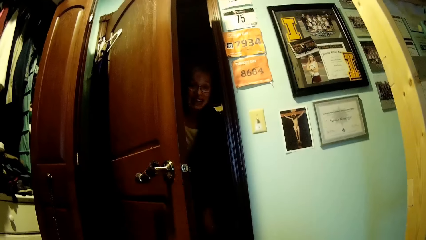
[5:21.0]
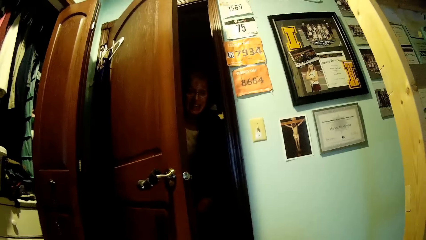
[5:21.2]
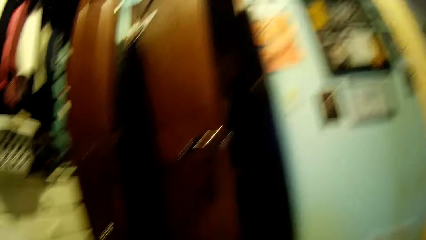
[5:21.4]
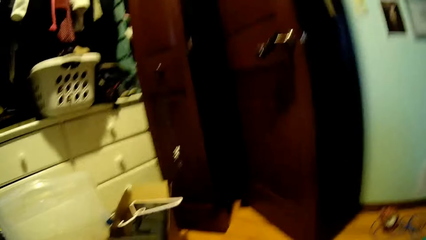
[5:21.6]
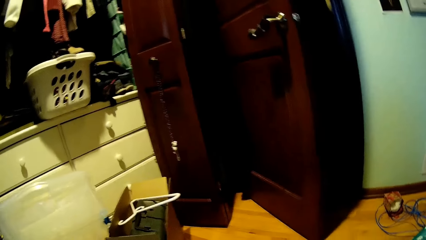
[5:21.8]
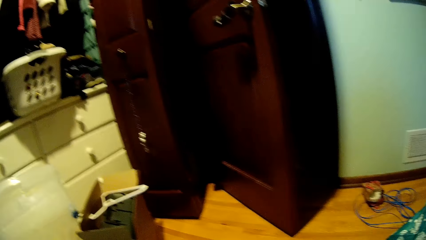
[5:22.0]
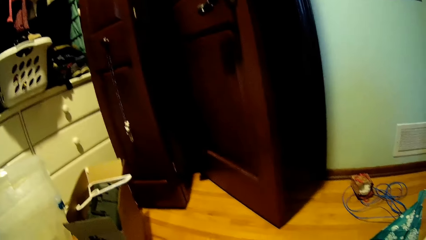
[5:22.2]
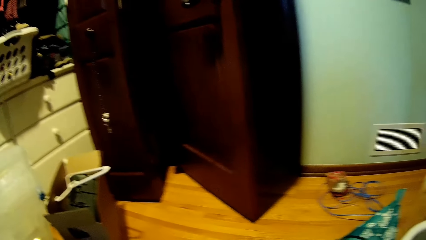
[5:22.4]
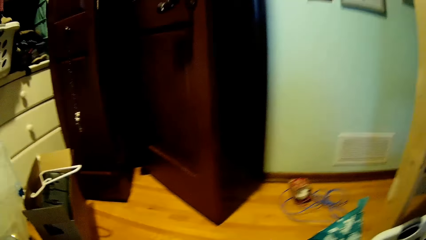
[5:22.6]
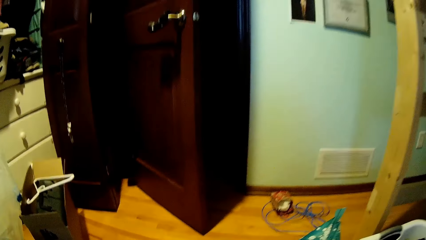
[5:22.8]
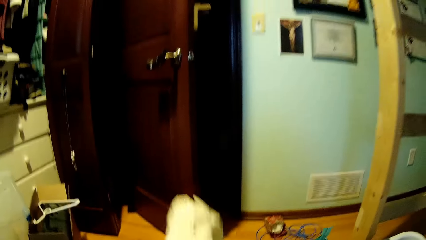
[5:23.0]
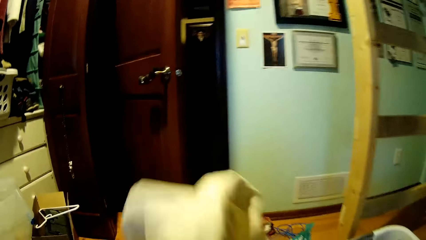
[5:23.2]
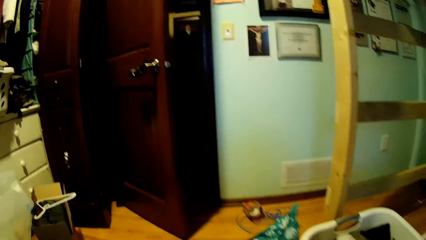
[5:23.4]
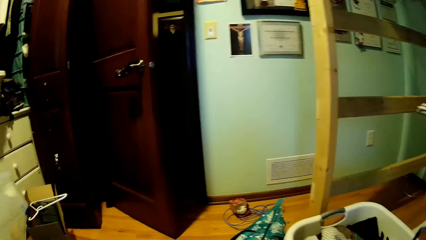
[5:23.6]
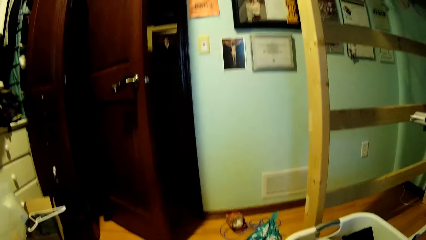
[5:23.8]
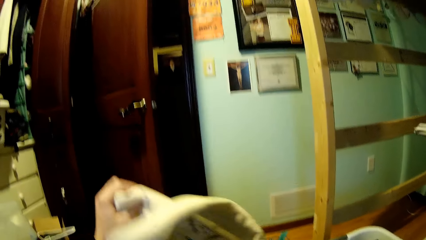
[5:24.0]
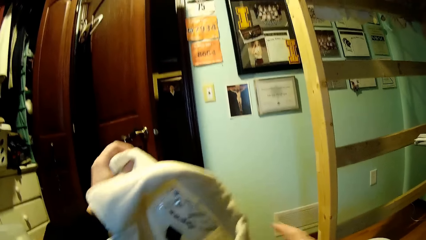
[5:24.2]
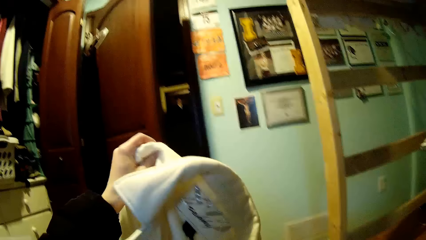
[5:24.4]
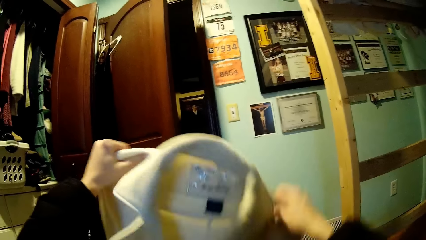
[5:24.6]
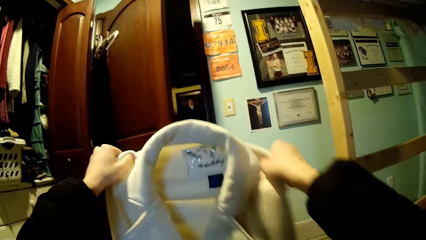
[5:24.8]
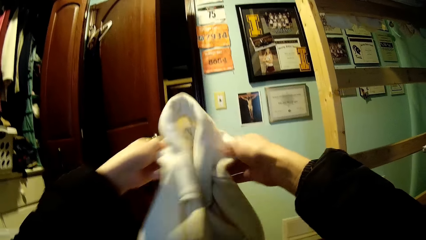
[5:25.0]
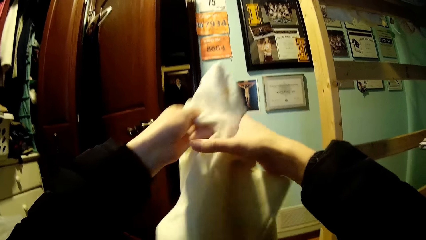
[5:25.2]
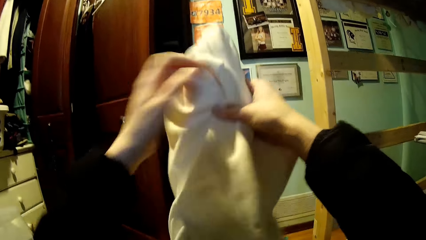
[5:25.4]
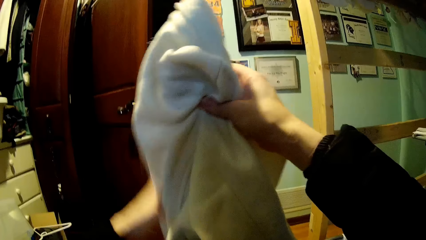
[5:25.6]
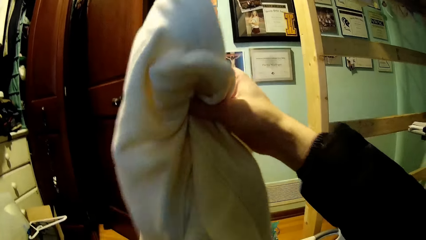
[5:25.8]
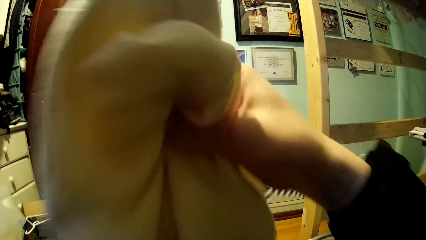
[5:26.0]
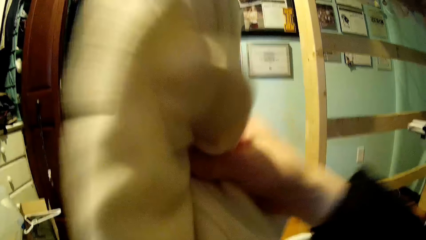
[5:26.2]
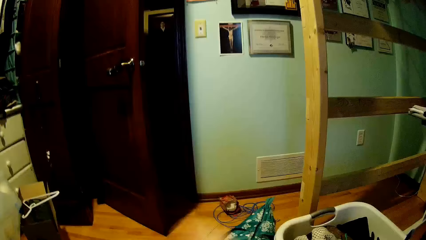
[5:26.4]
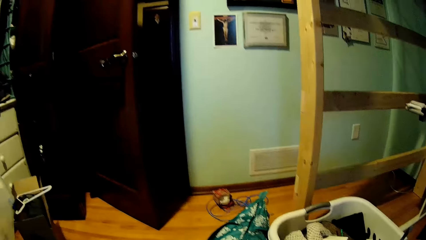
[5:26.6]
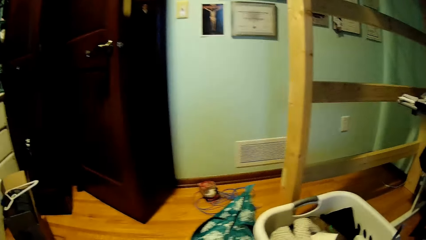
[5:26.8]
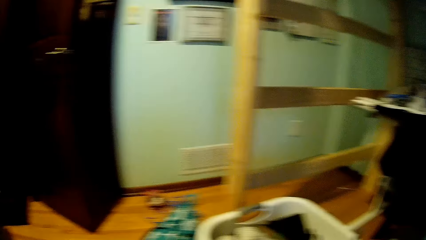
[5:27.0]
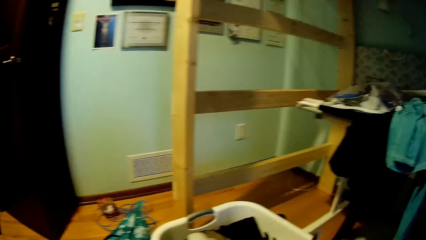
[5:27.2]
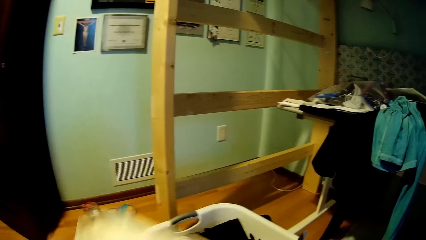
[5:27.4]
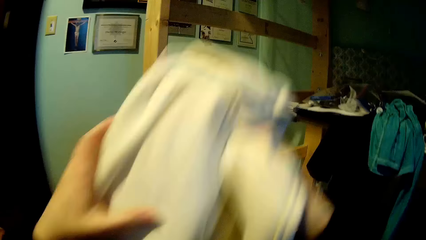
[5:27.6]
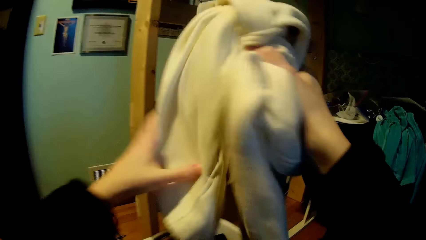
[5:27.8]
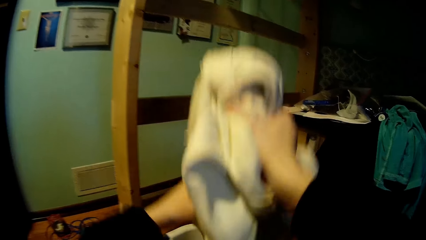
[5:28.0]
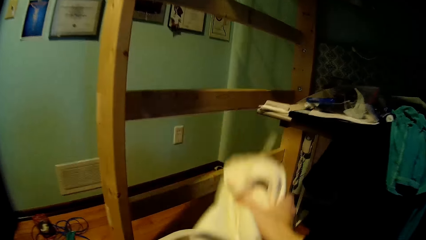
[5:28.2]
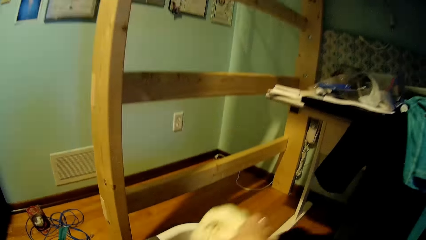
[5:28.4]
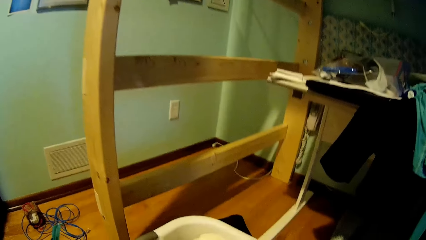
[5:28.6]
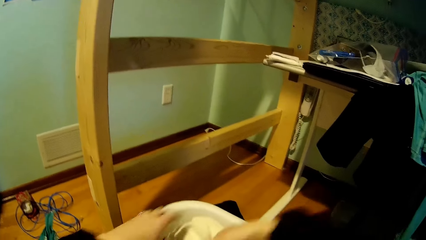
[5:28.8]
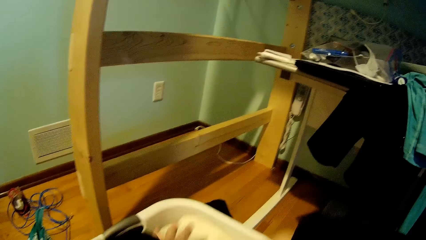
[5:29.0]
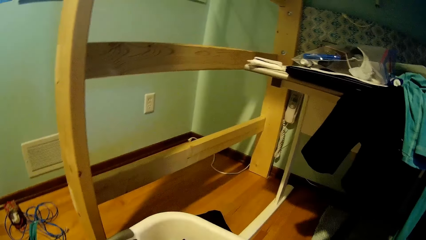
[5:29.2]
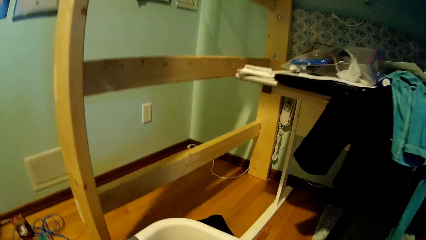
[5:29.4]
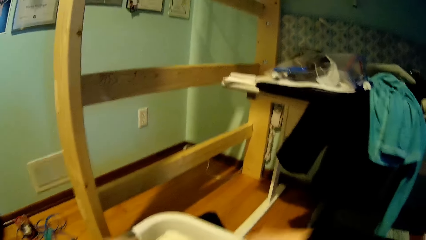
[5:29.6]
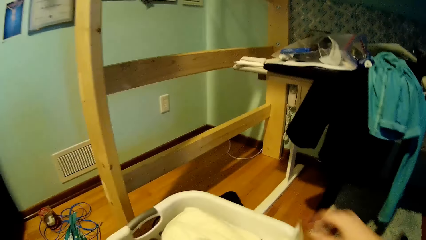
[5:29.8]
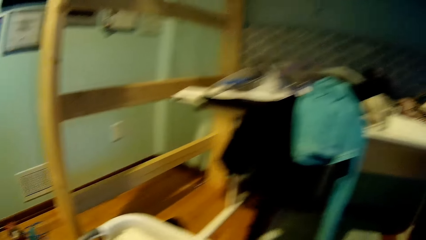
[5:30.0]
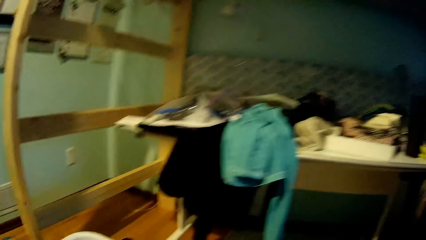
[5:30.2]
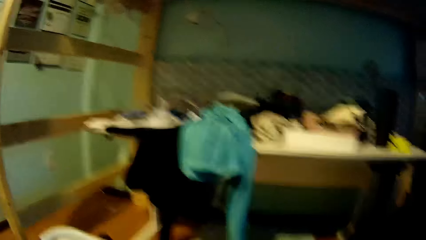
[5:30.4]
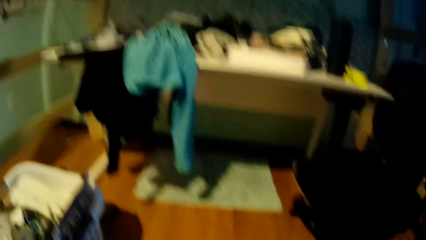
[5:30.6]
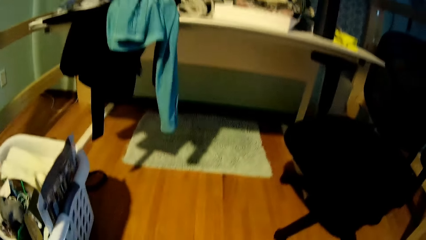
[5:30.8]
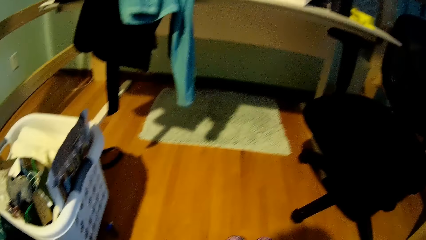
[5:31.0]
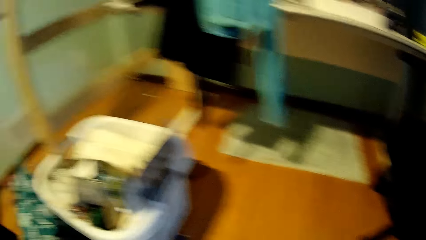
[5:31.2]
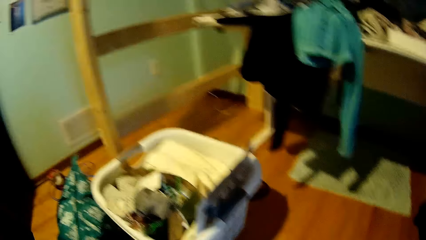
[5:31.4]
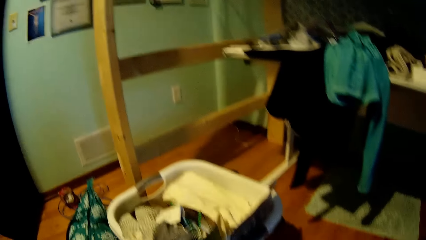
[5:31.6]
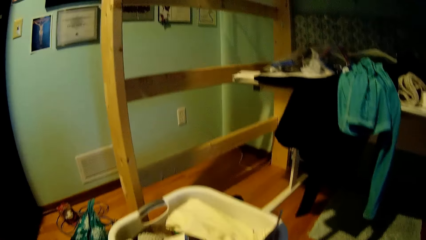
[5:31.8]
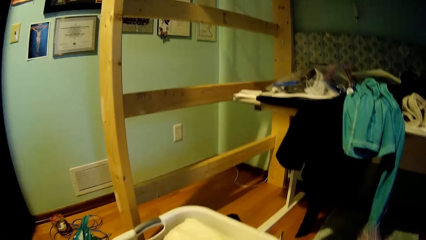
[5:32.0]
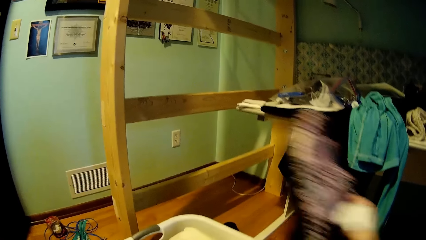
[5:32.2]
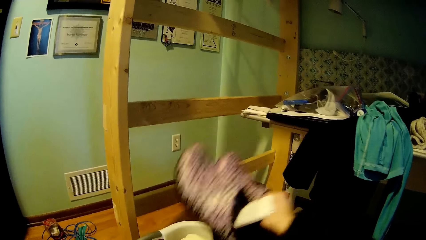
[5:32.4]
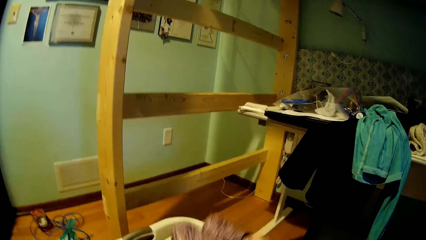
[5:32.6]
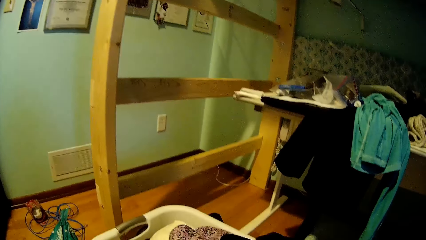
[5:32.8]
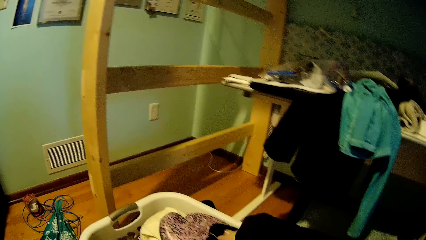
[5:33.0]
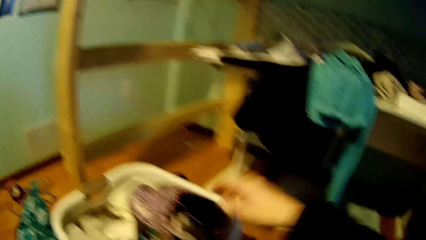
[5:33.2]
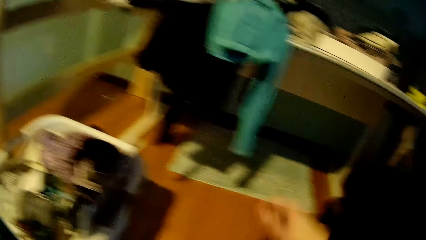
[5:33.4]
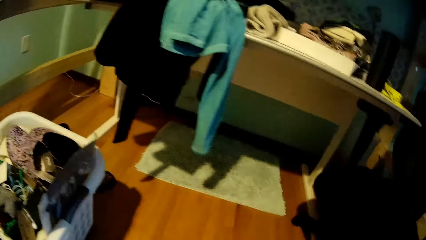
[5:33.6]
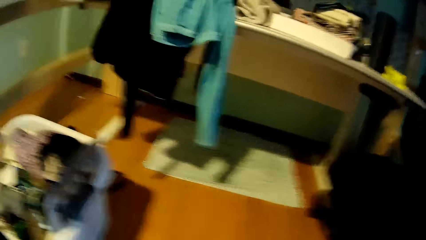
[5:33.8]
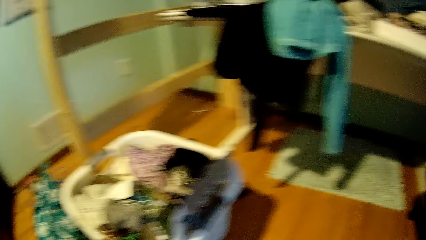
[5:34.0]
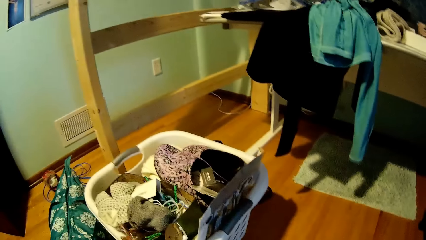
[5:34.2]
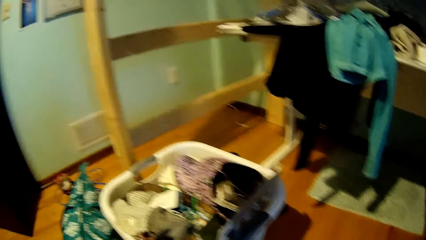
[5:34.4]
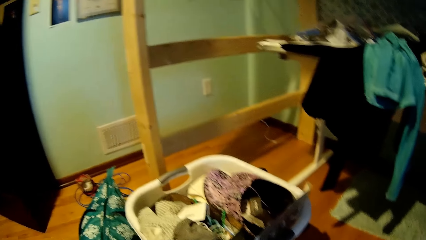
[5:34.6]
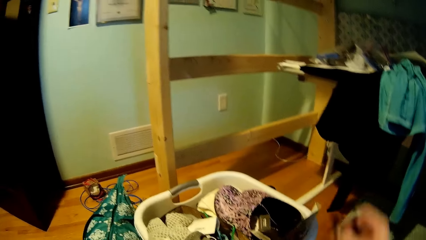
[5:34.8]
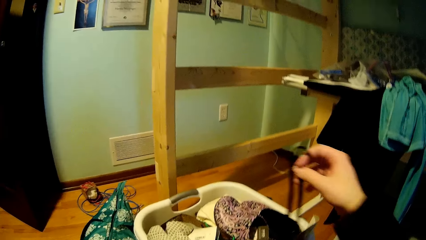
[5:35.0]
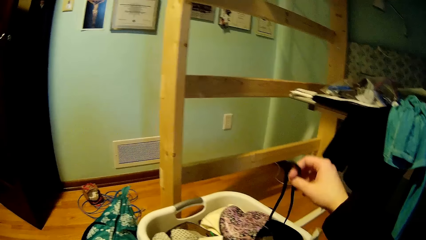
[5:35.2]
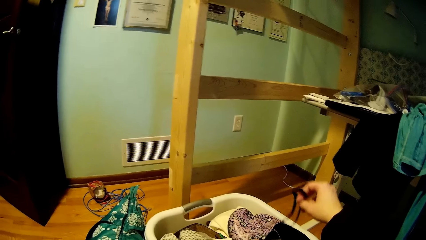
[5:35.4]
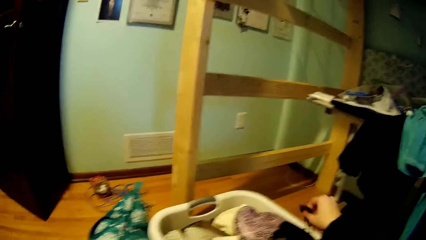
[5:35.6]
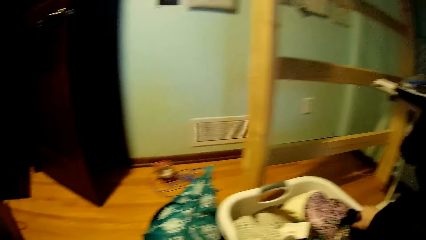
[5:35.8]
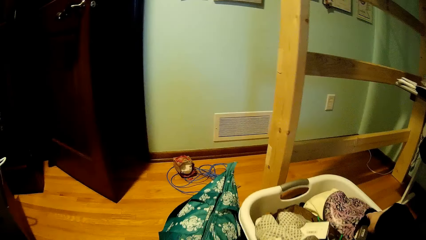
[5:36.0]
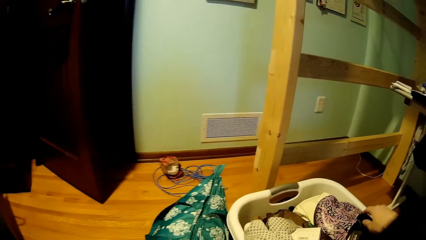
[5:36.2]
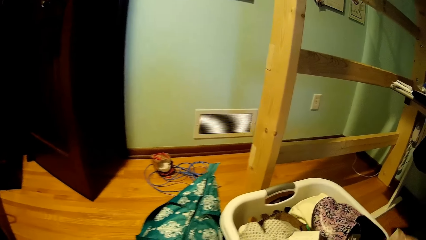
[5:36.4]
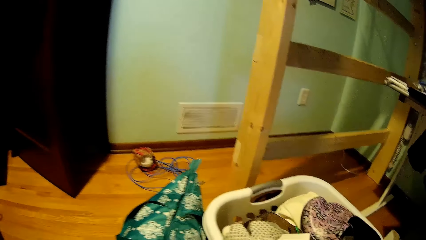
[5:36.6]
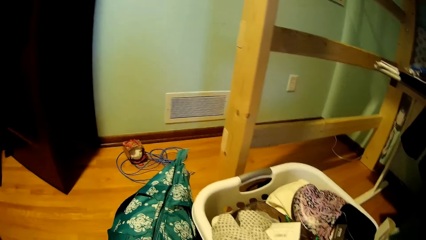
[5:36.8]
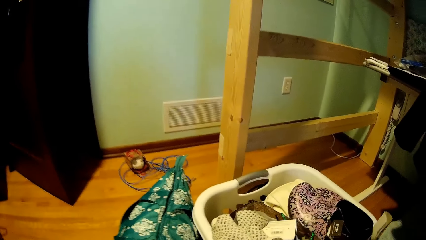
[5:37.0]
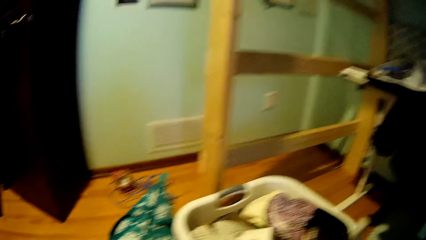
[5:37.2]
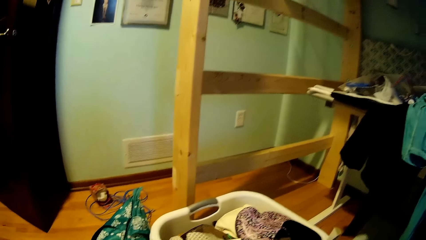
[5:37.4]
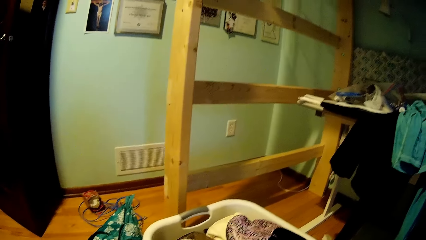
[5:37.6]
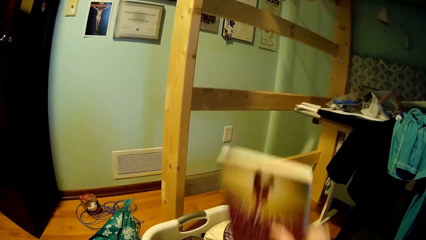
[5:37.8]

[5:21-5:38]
A woman stands at the door. The woman talks and walks around. The camera wearer lifts the cloth or shirt. They stretch the cloth. They fold the cloth. They drop the cloth. They lift the cloth. They put the shirt in the bucket. They look around. They pick up the shoe. They put a pair of shoes in the bucket. They look around. They put a shoe lace in the bucket.
